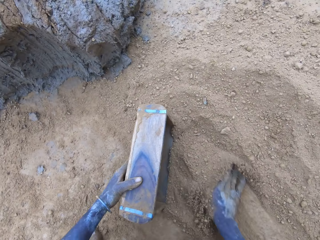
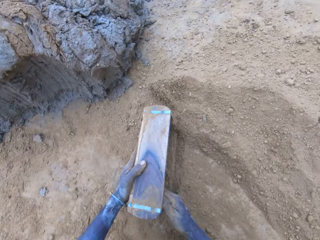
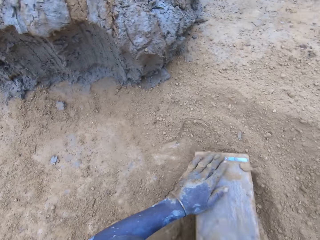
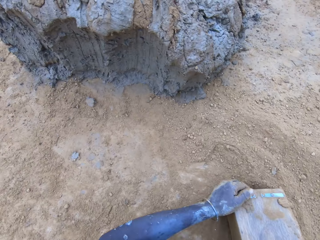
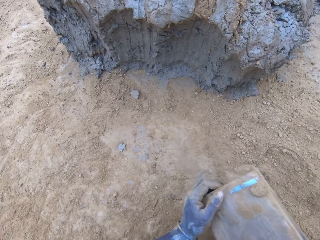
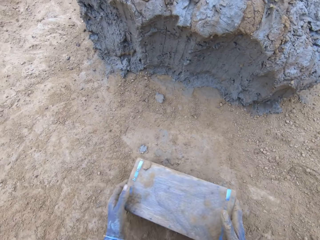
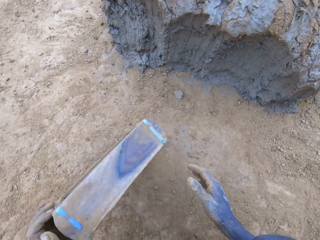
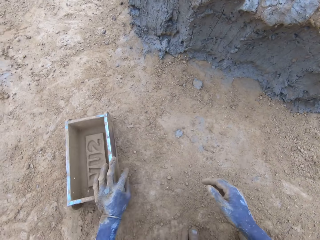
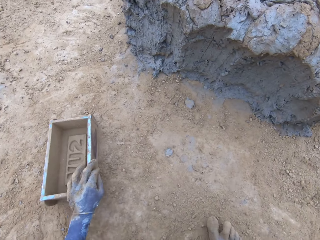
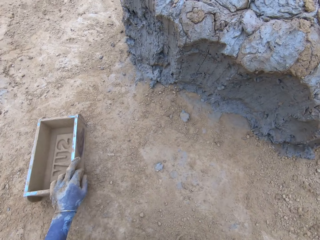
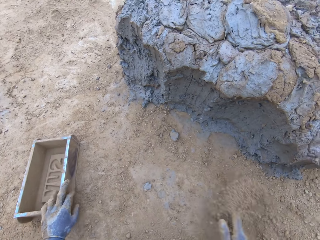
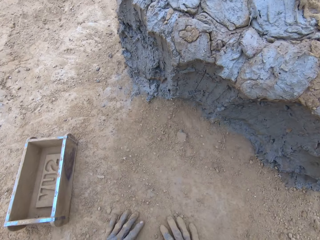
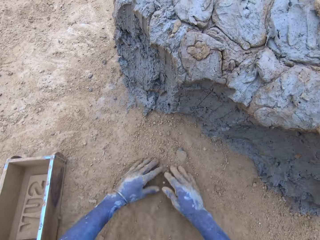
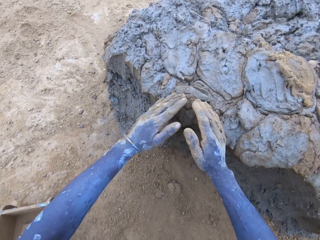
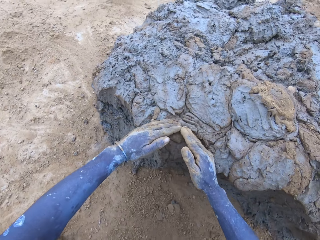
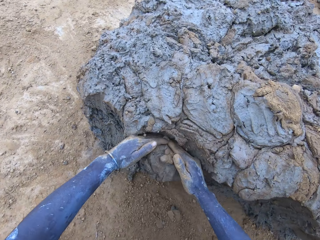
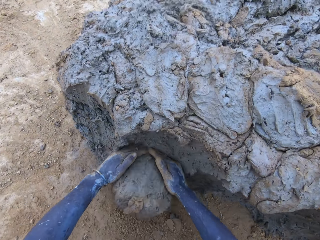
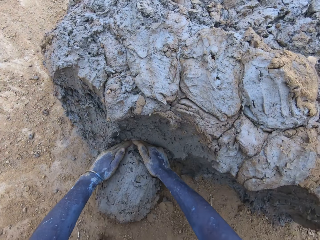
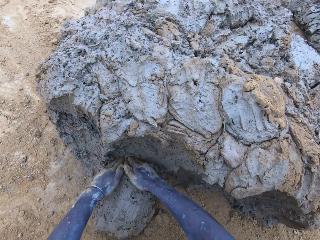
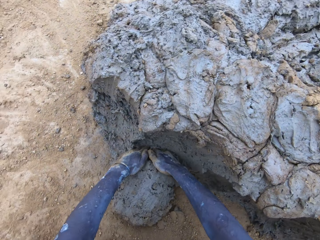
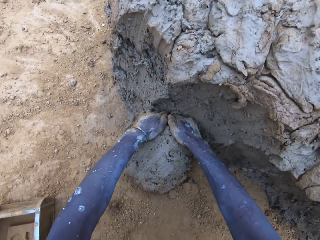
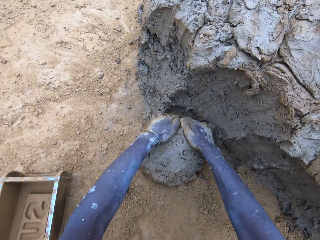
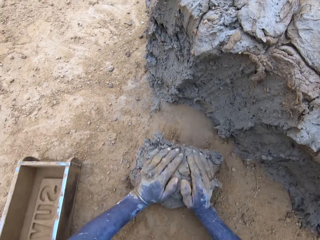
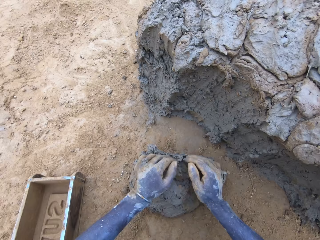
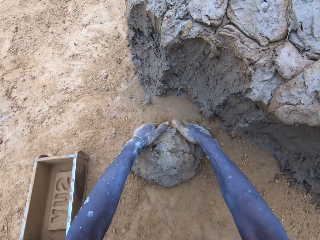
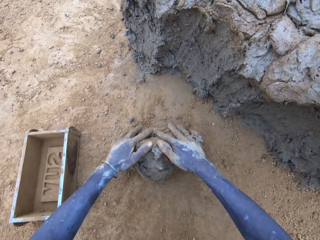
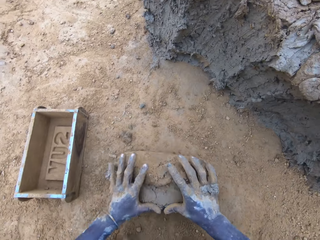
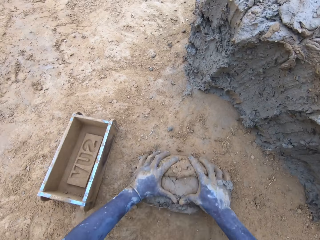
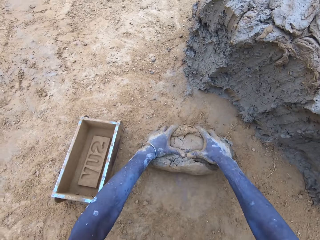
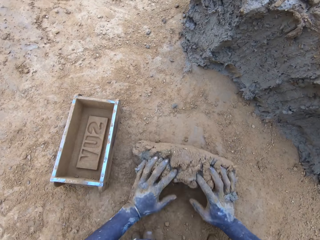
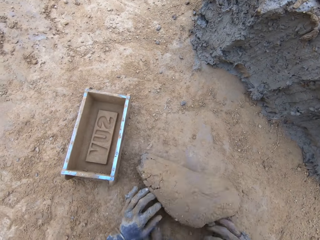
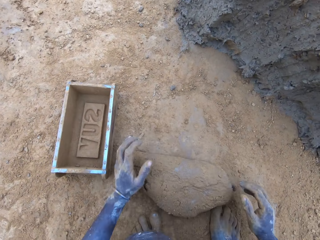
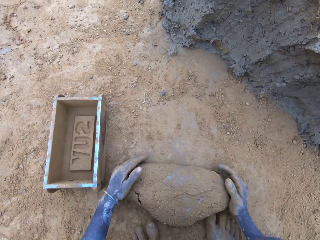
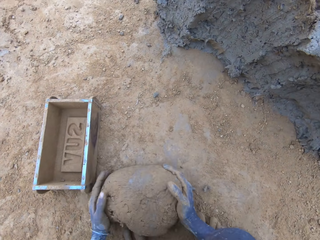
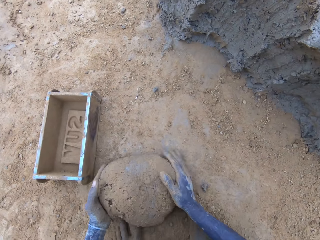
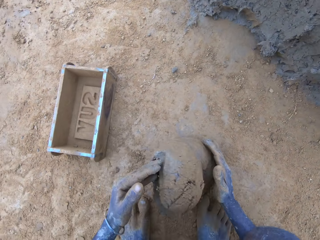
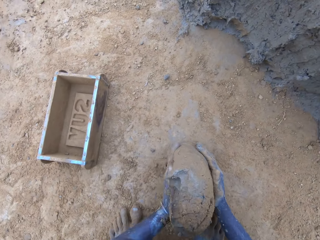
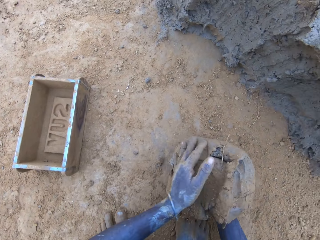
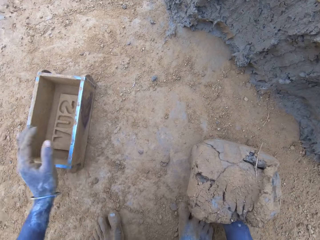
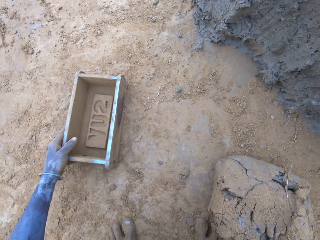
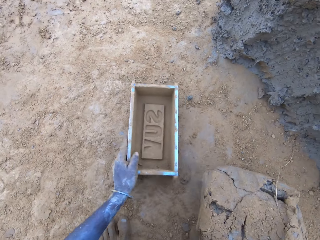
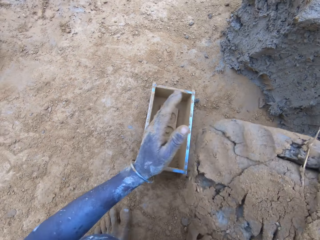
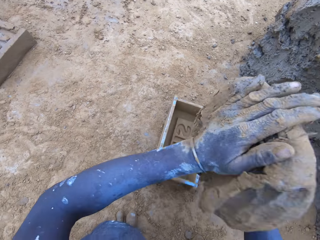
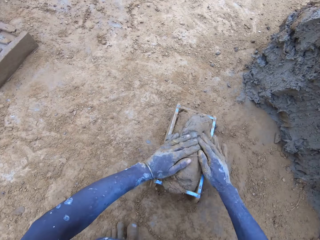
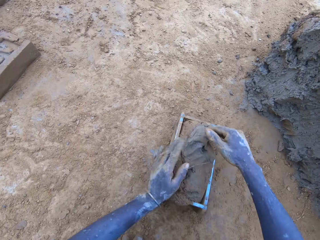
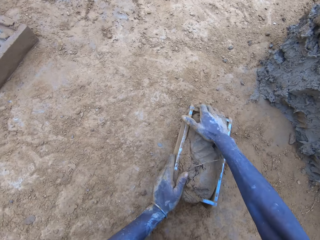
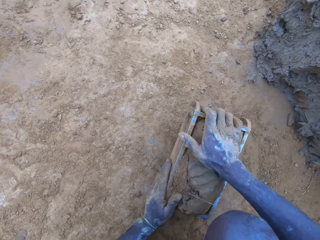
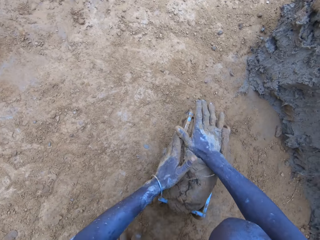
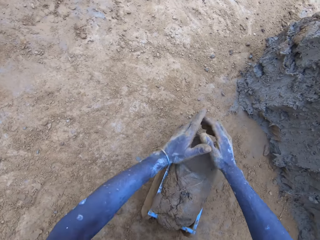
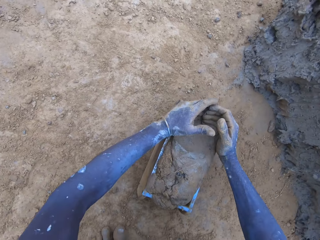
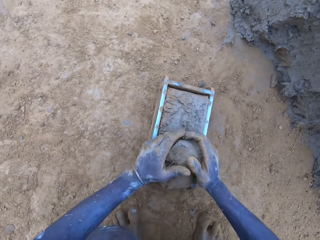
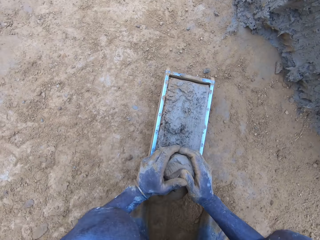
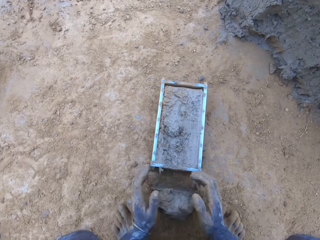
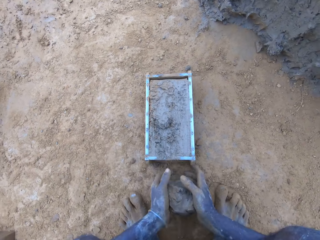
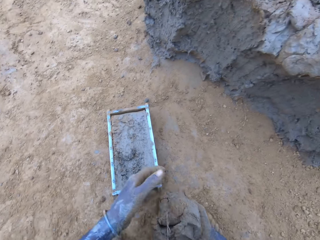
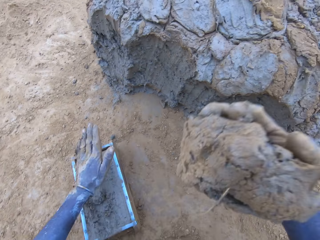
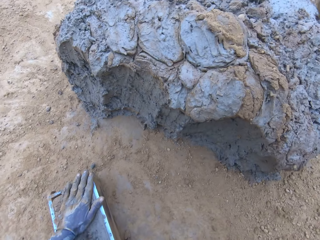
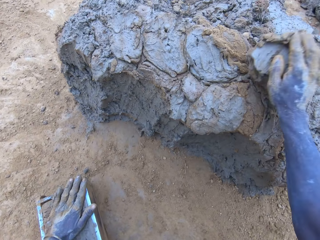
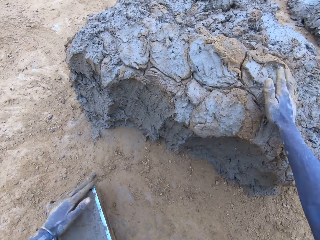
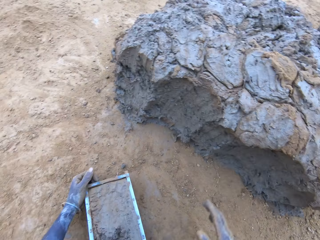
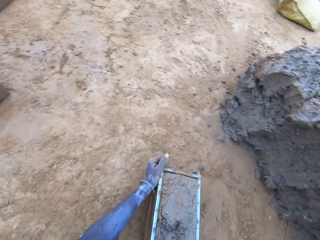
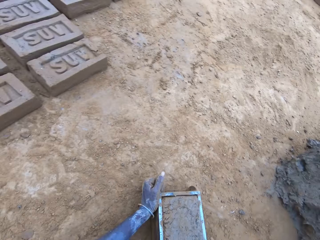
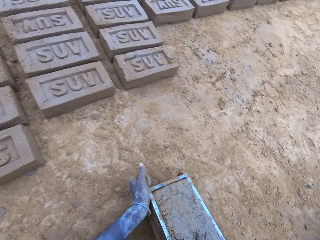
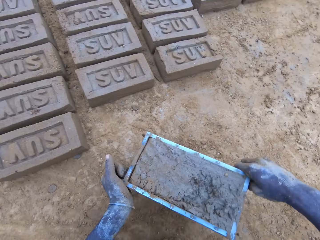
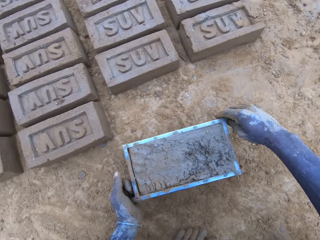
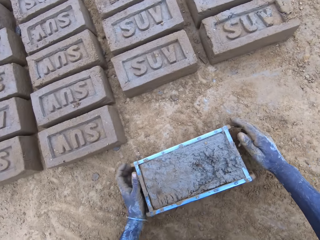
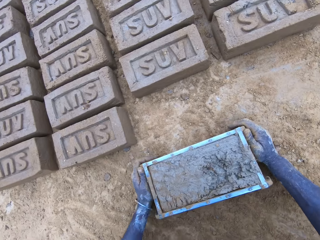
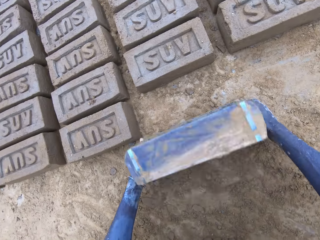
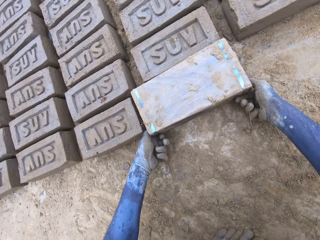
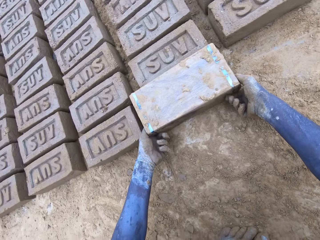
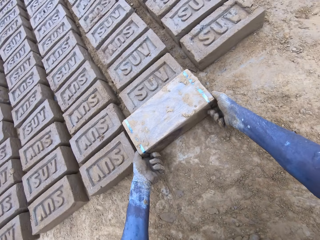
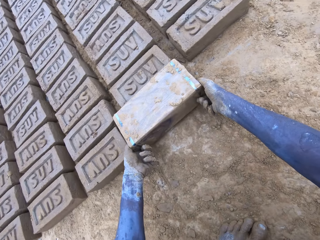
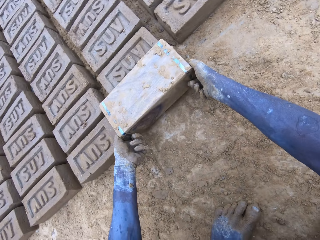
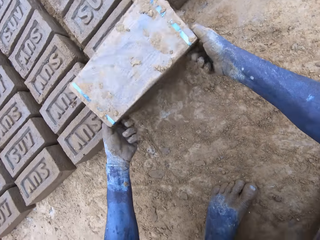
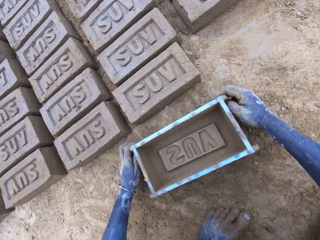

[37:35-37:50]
The camera wearer puts soil in the brickmould. They pour the soil from the brickmould. They scoop mud. They put the mud in the brickmould. They scoop the excess mud on the brickmould. They throw the mud on the pile of mud. They pour the mud in the brickmould on the ground.

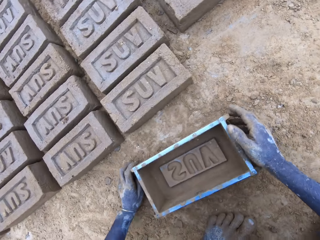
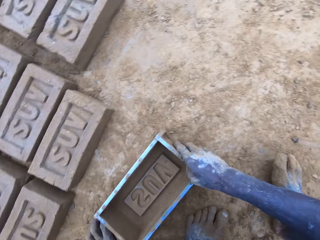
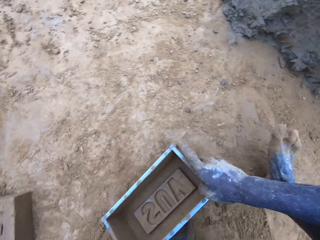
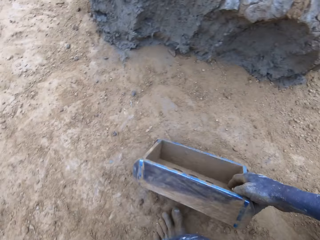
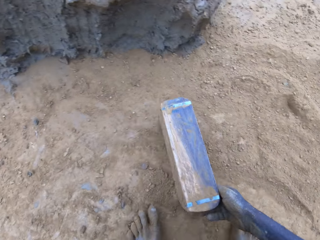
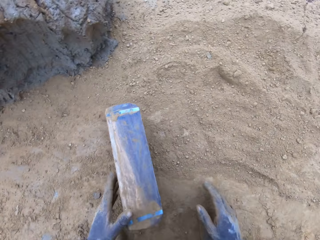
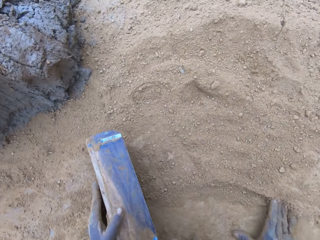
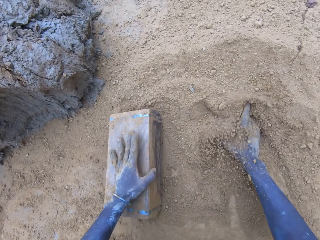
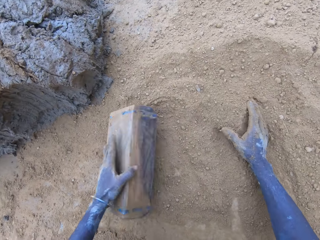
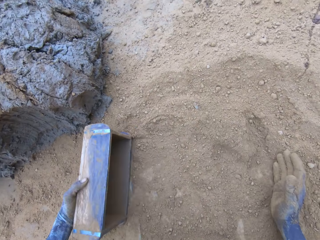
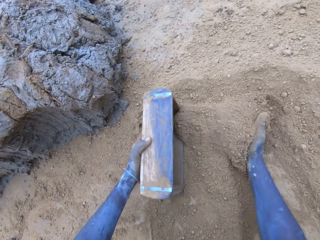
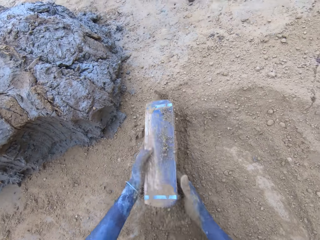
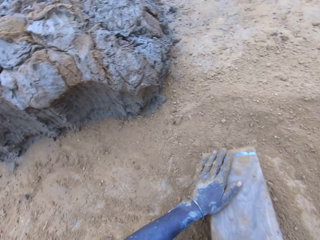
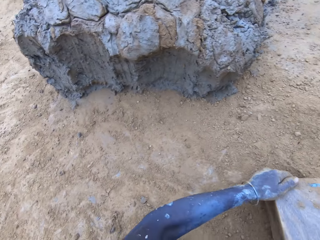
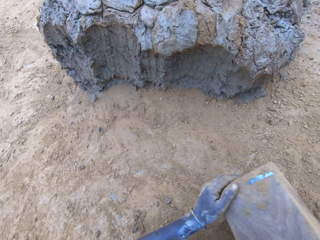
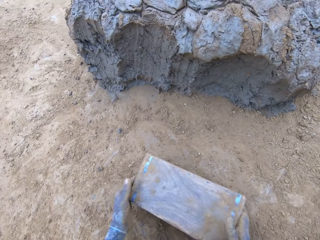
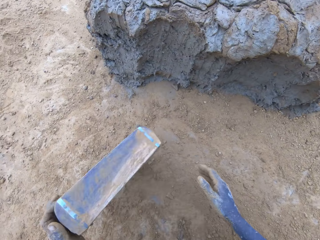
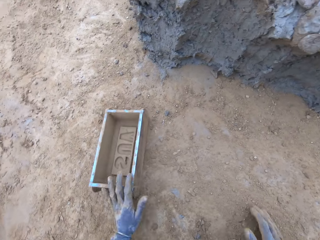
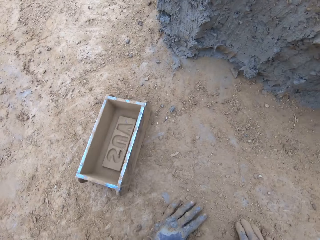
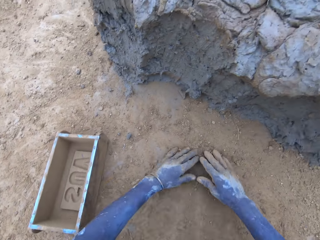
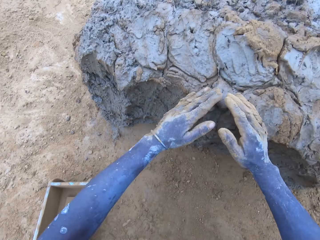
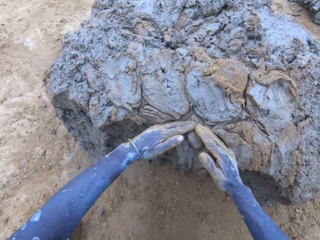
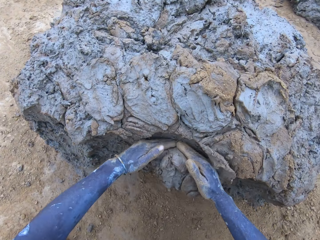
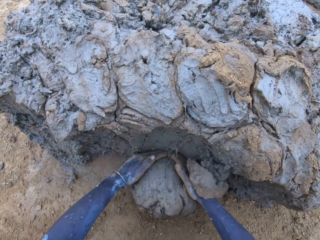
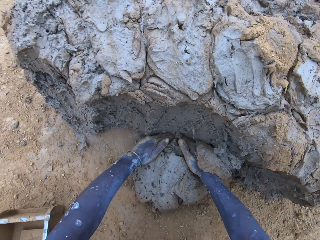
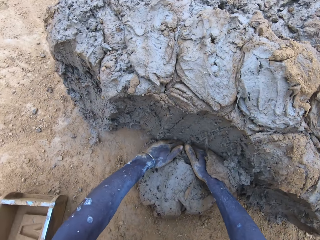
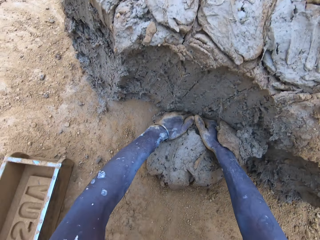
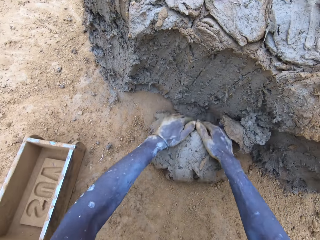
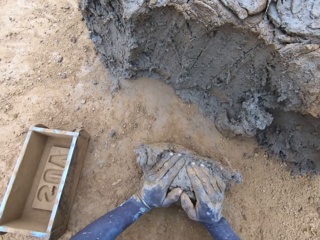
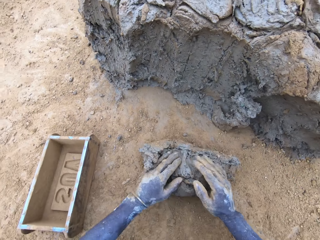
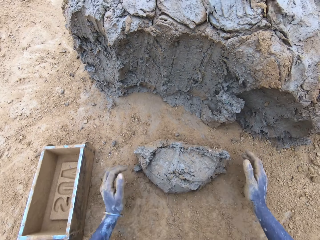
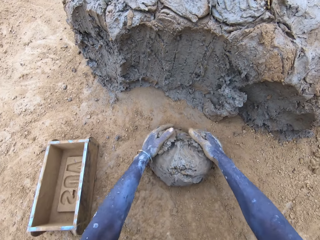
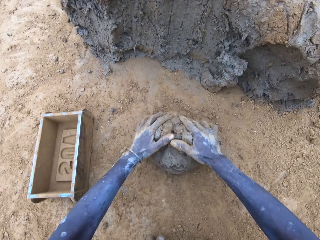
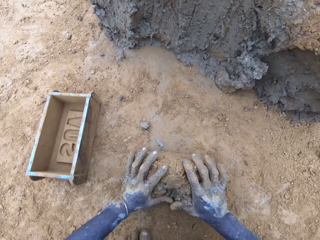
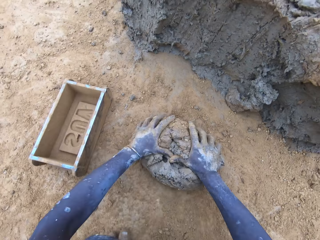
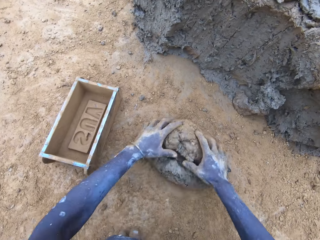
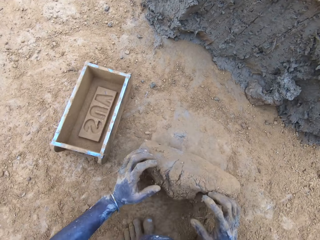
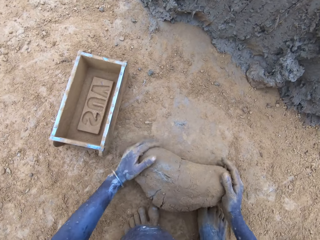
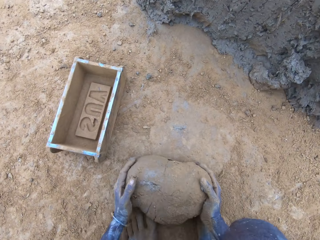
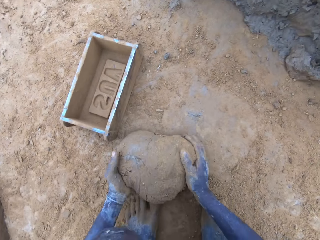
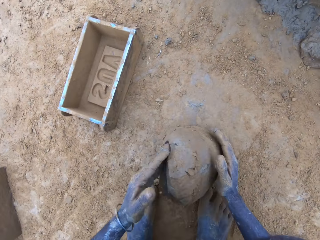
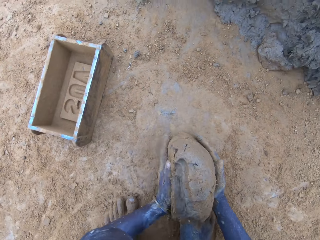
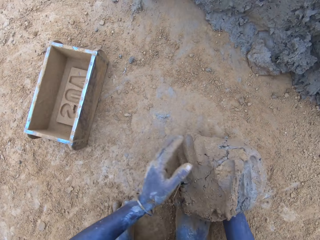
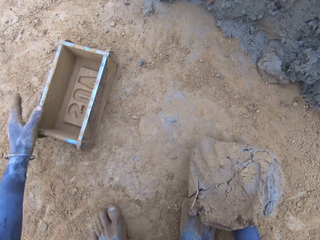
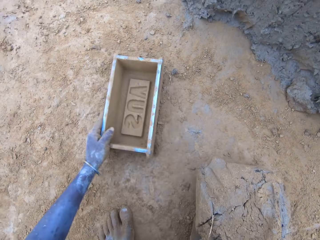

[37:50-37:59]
The camera wearer puts soil in the brickmould. They pour the soil from the brickmould. They scoop mud.
